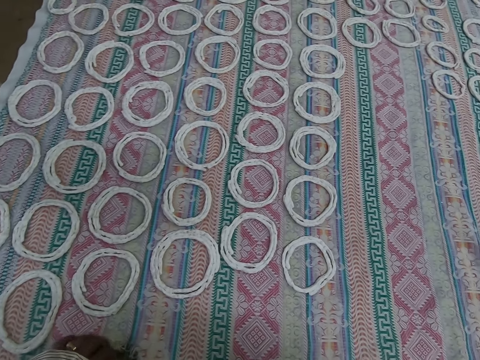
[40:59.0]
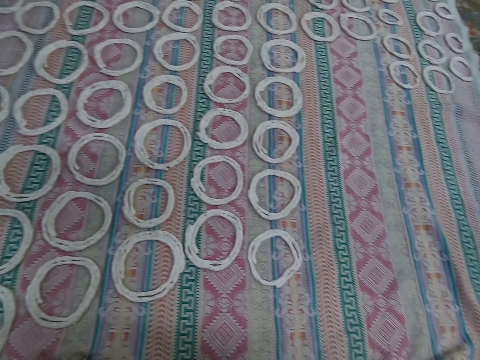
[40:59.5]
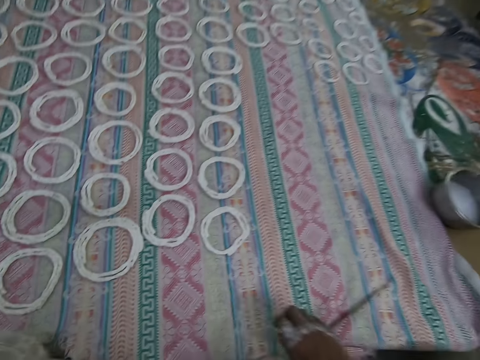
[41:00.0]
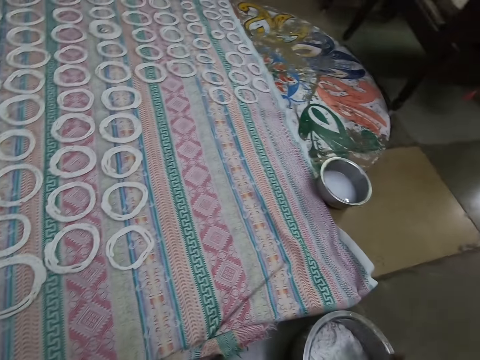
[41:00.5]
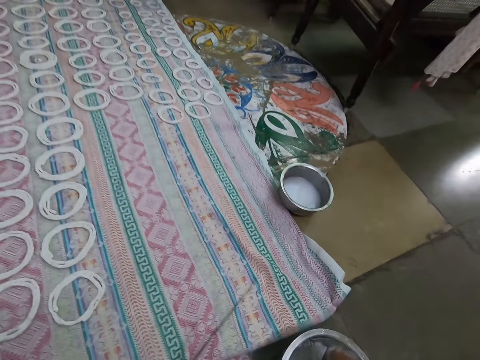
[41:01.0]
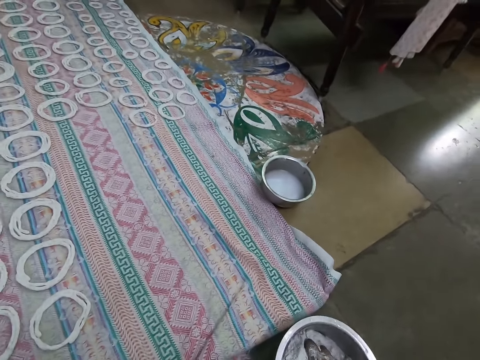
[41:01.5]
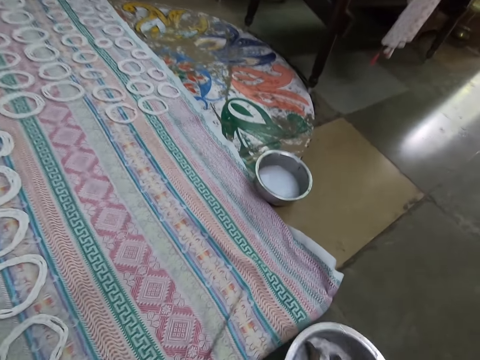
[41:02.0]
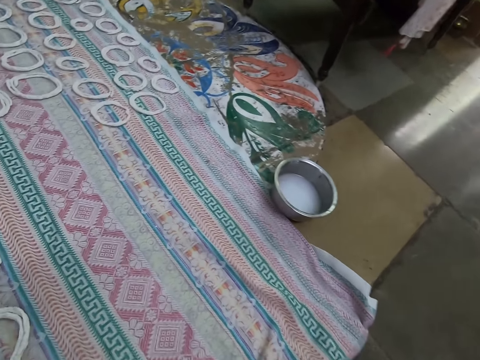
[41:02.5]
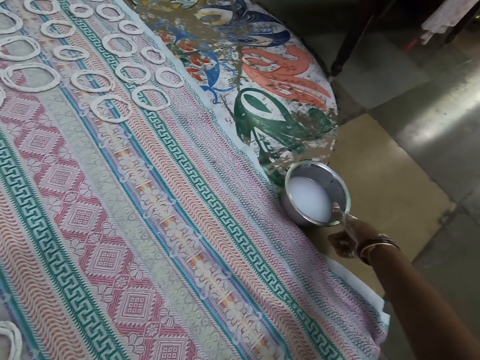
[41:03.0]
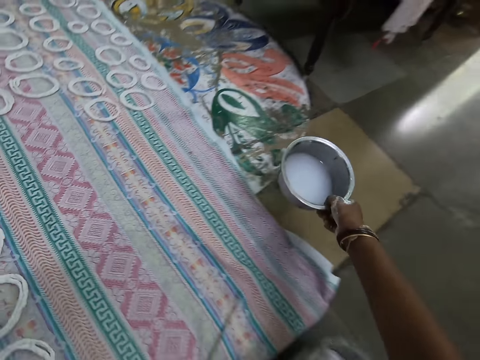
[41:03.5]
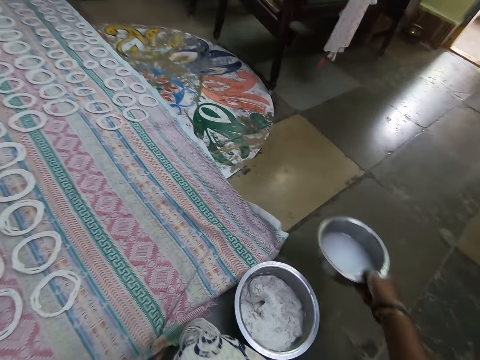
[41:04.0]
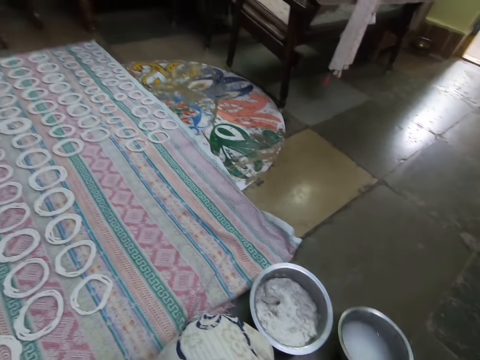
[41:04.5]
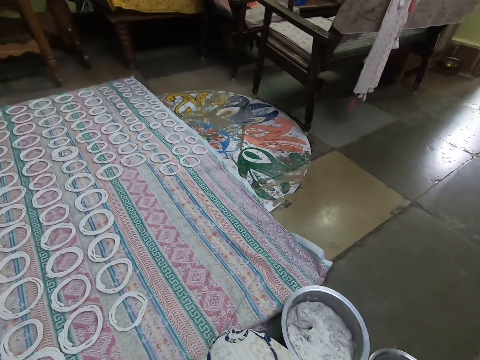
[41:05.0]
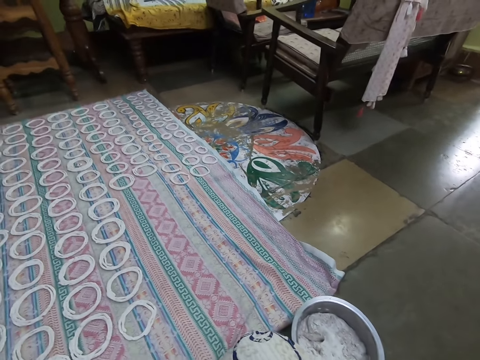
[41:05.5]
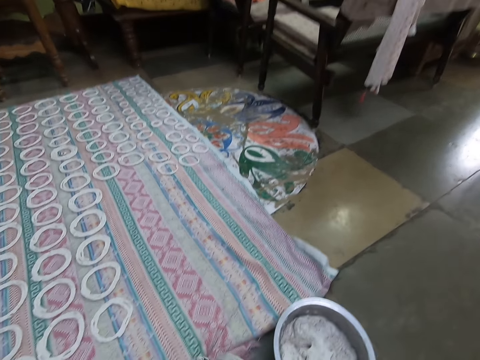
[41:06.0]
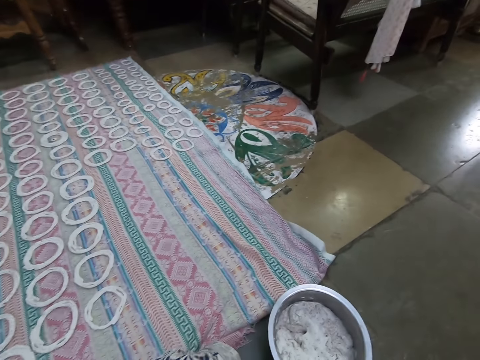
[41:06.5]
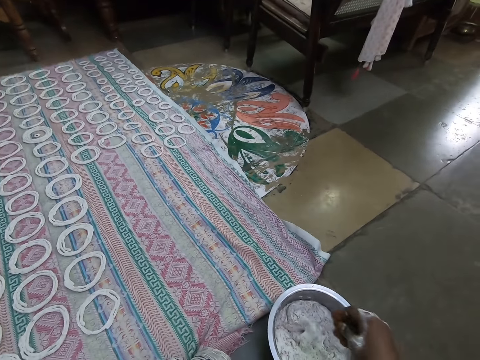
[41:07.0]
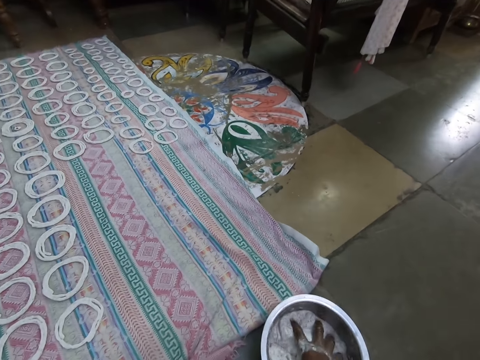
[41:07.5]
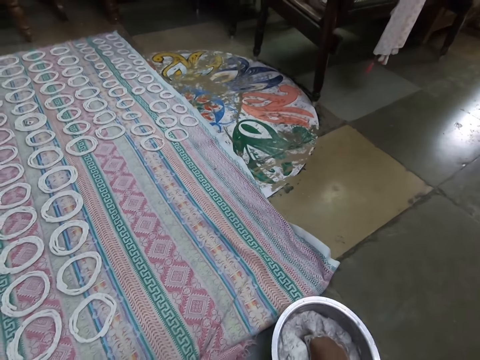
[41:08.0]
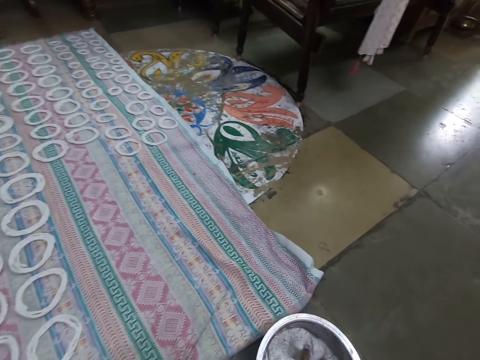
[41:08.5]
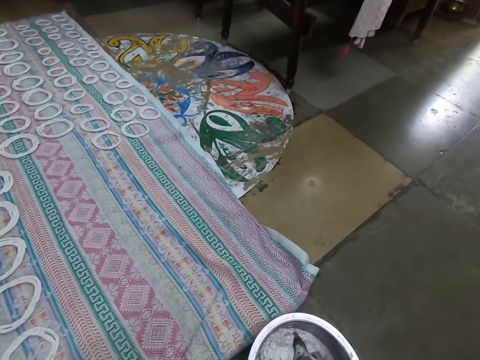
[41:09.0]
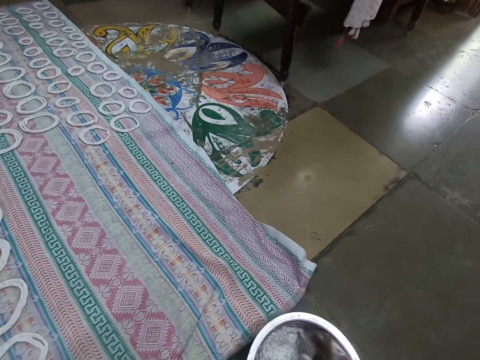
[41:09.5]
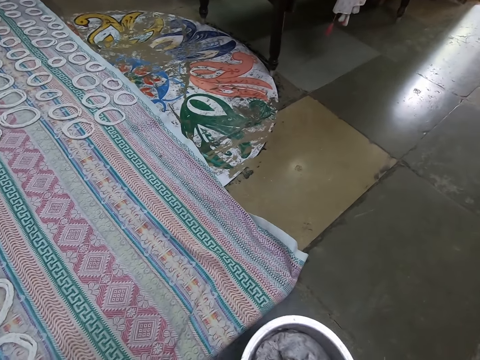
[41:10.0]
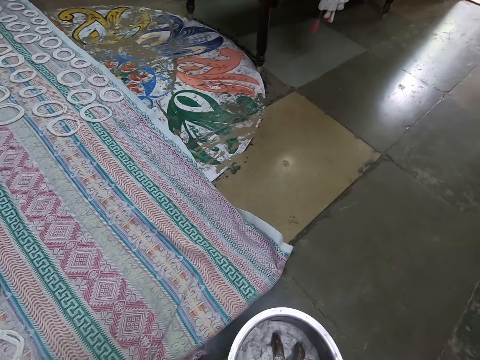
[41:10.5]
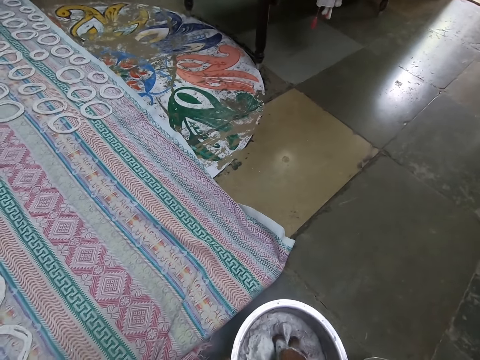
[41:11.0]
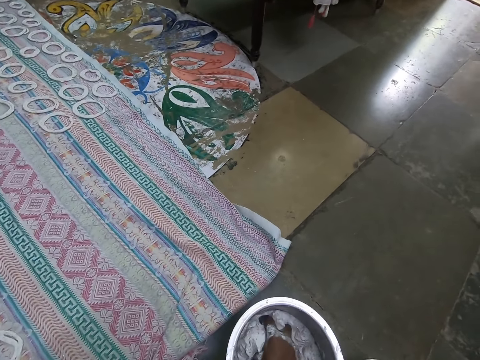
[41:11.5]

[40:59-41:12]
The camera wearer touches the dough in the bowl with water. She picks up the bowl of water from the ground with her right hand. She drops the bowl of water on the ground with her right hand. She kneads murukku mix in the bowl of murukku mix on the ground with her right hand.

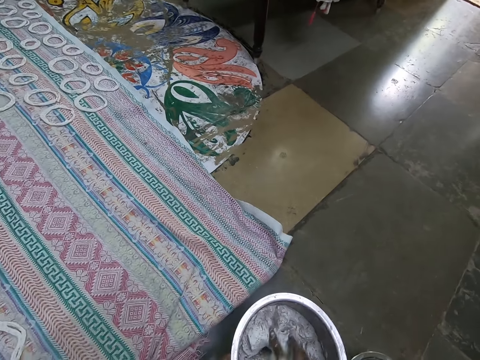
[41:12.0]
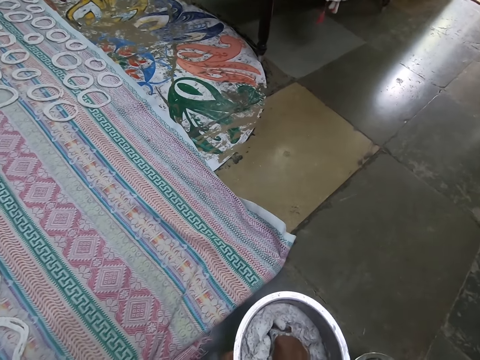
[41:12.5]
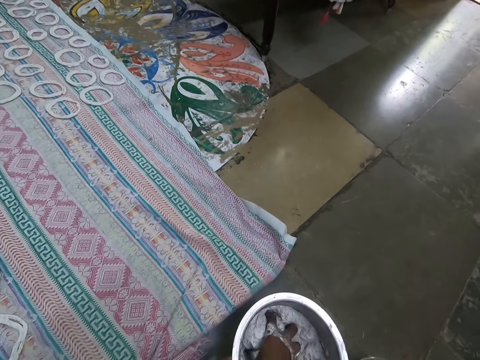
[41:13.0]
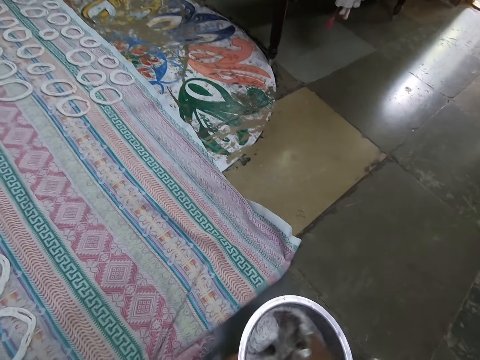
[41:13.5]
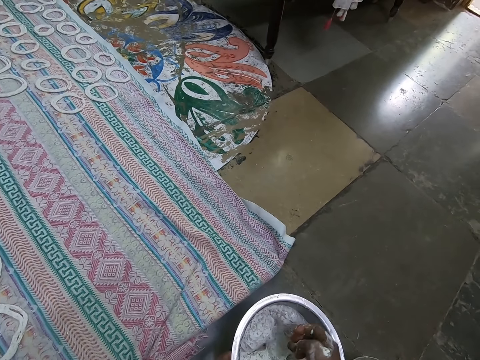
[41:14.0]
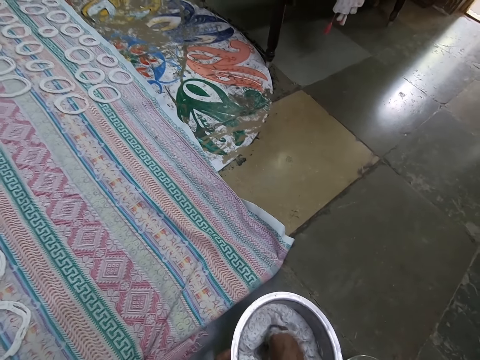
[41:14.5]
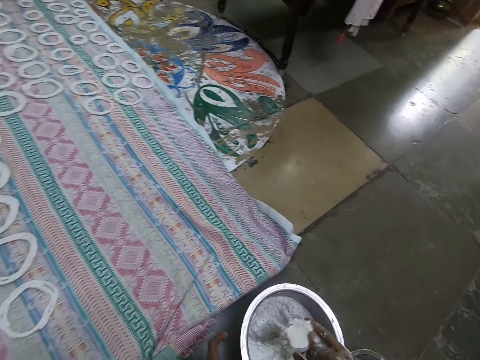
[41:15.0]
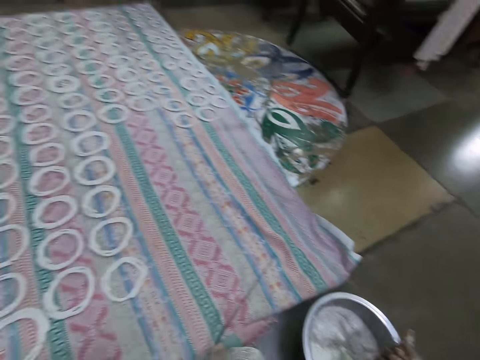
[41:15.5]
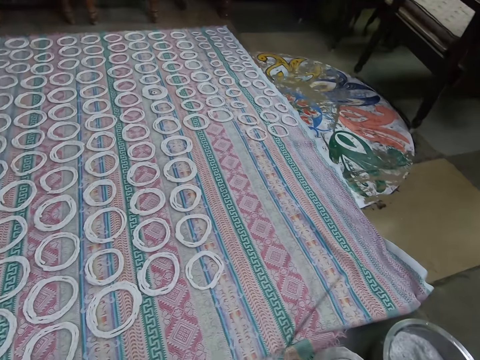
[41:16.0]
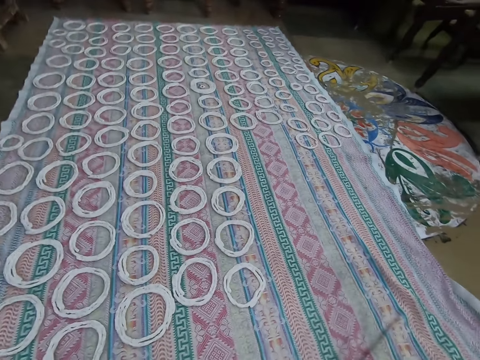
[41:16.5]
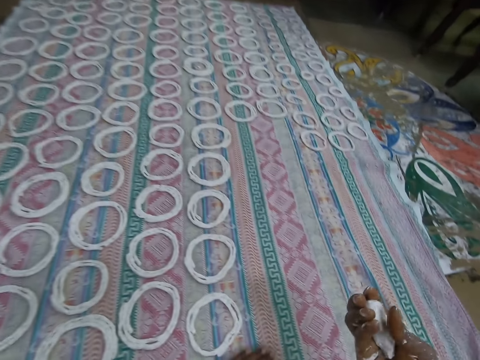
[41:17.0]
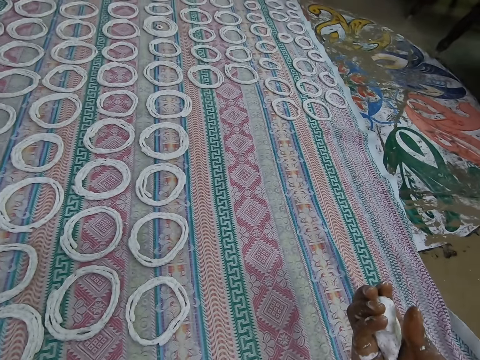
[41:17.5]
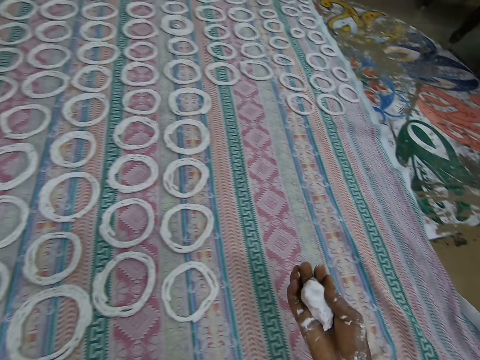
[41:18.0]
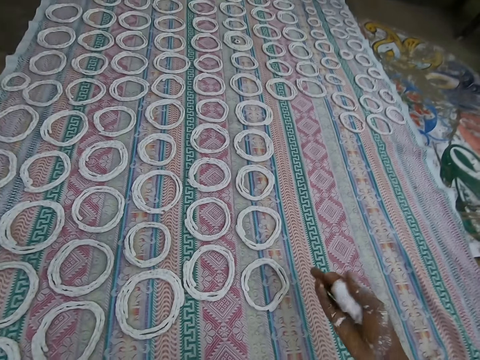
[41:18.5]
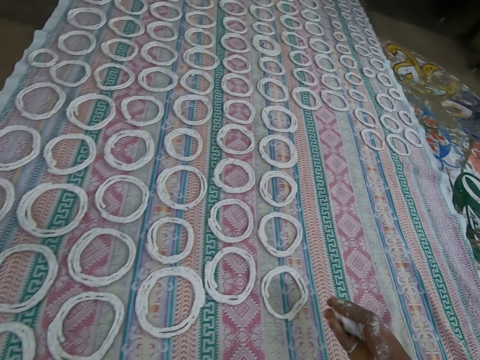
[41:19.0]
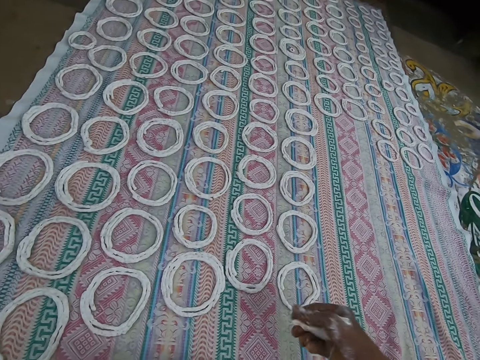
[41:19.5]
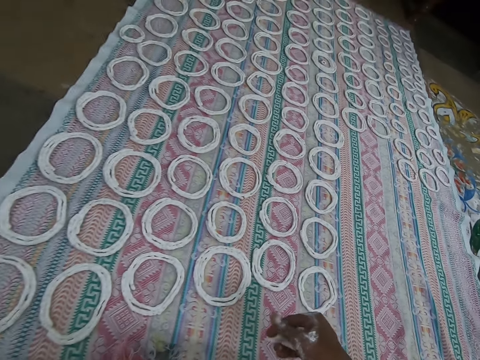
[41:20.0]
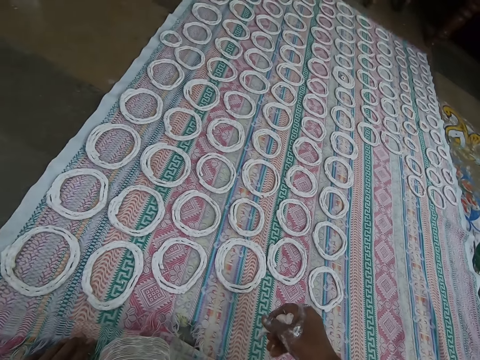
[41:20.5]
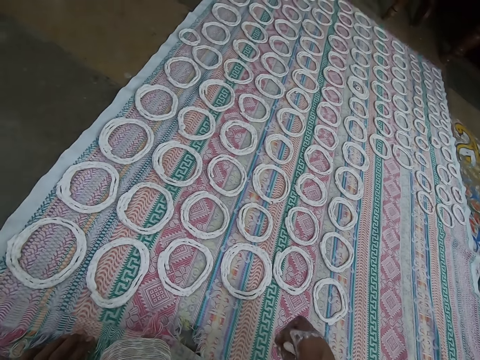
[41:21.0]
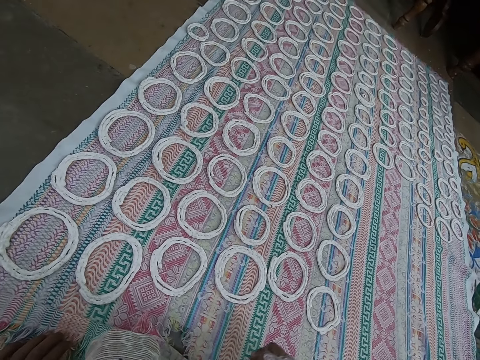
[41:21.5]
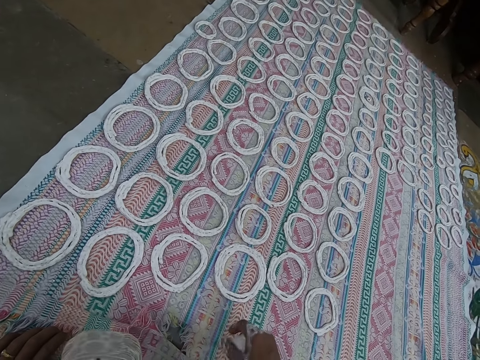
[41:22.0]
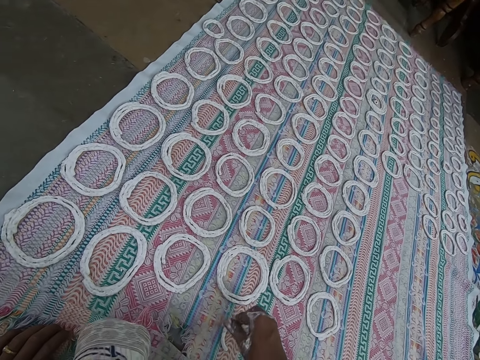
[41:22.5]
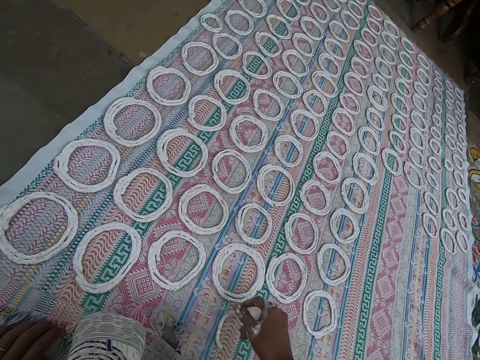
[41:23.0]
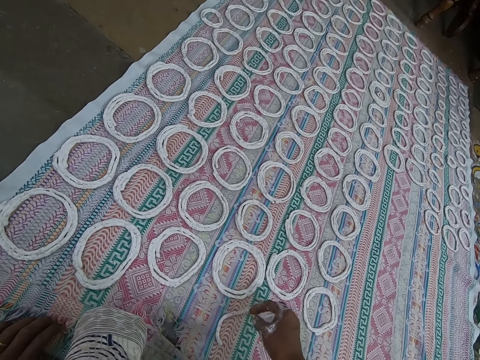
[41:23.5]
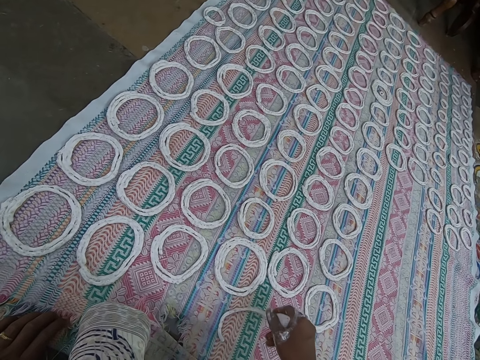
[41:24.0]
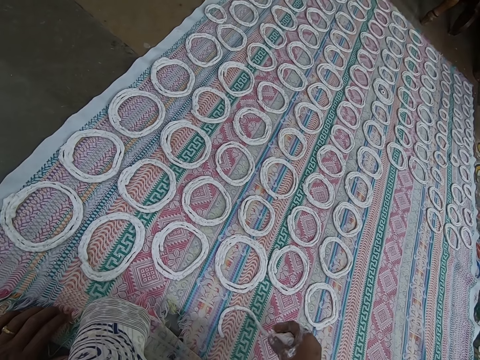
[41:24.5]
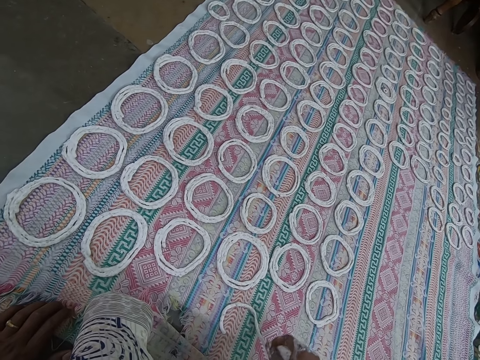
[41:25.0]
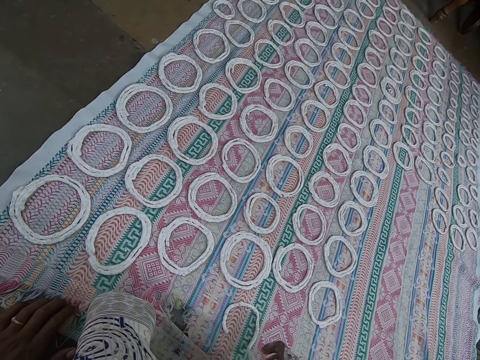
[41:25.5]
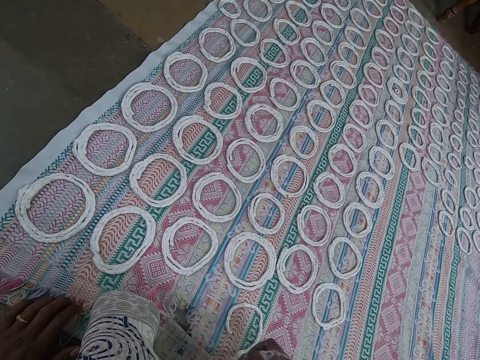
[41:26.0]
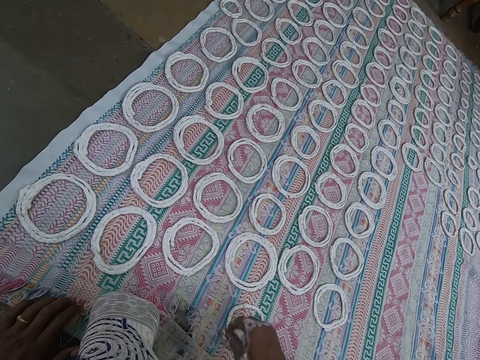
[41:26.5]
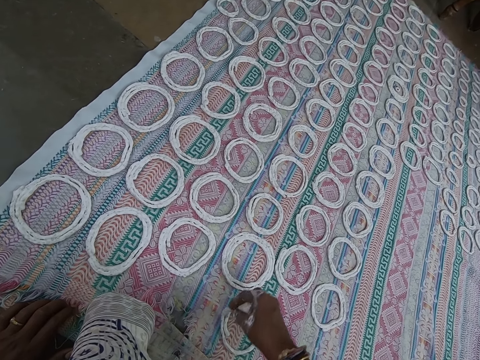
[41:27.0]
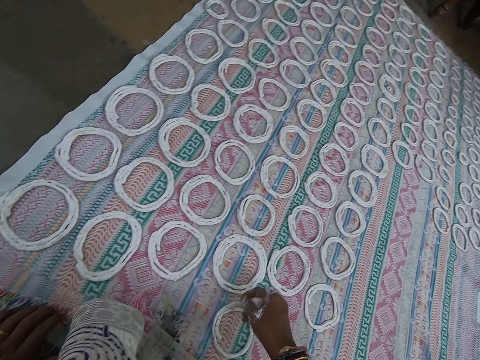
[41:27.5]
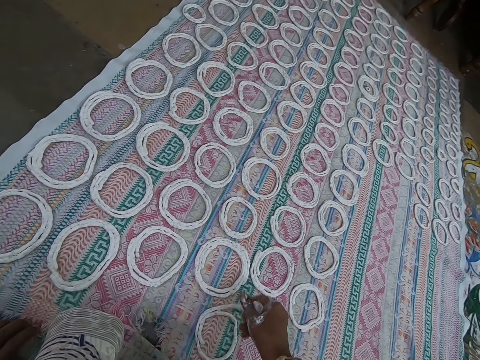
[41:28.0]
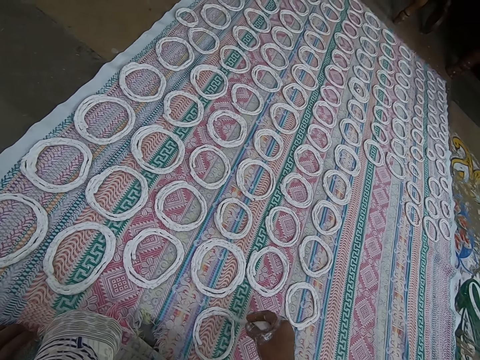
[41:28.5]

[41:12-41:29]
The camera wearer takes murukku mix from the bowl of murukku mix on the ground with her right hand. She cuts the dough in the bowl with her hand. She touches the cloth on the ground with her left hand. She rolls the dough on the mat. She shapes the murukku mix on the cloth on the ground with her right hand.
